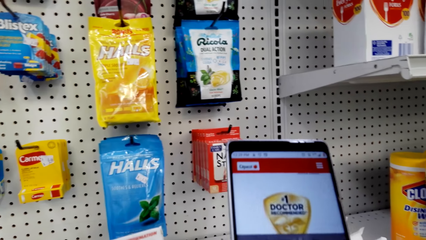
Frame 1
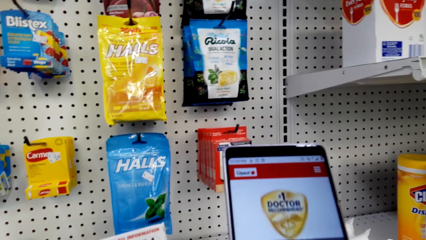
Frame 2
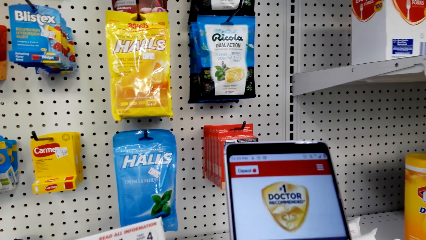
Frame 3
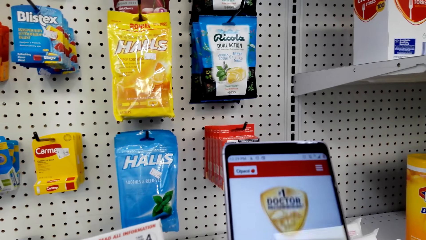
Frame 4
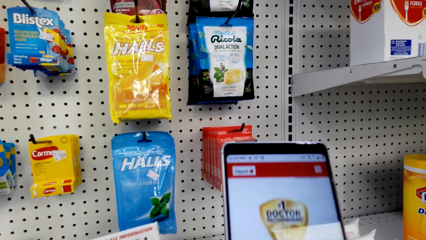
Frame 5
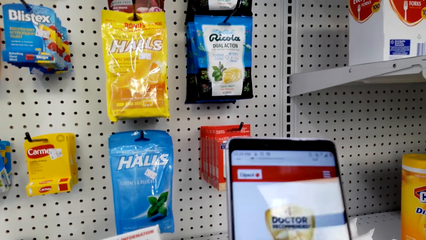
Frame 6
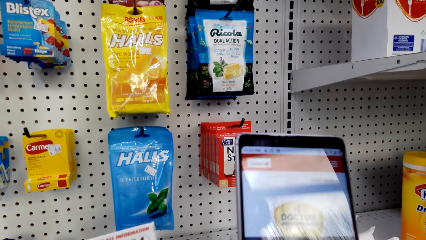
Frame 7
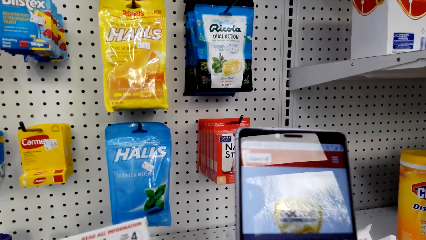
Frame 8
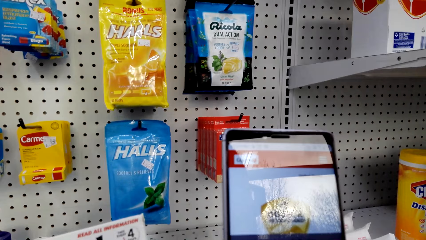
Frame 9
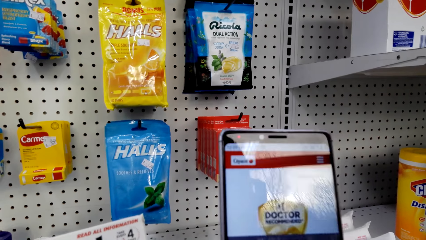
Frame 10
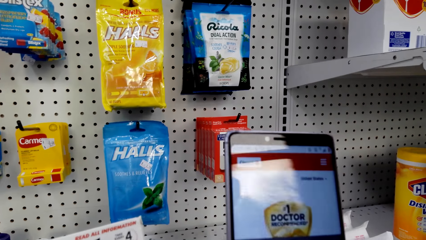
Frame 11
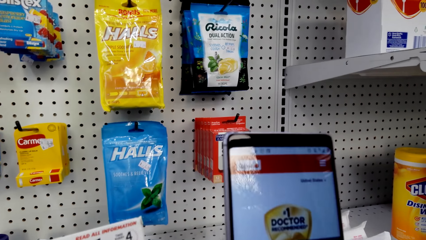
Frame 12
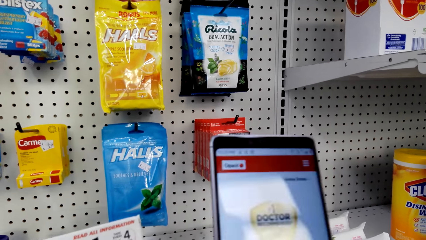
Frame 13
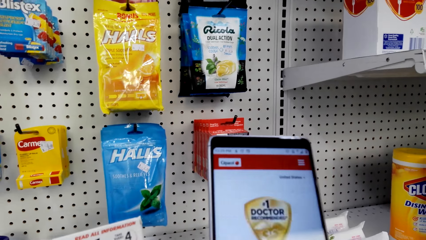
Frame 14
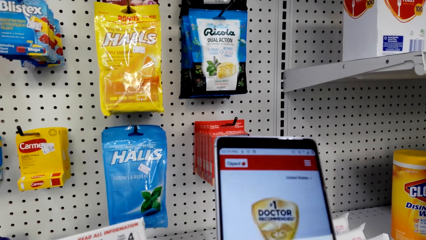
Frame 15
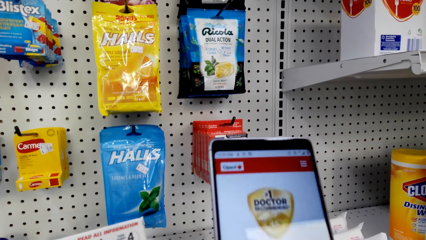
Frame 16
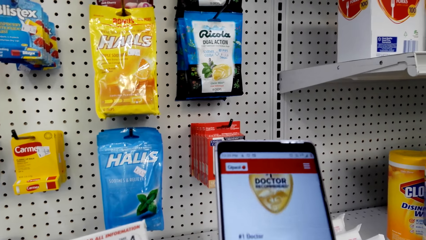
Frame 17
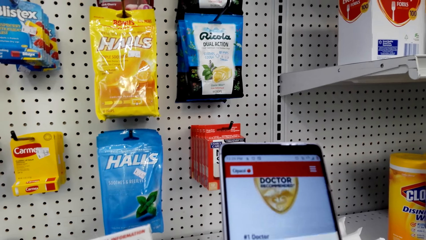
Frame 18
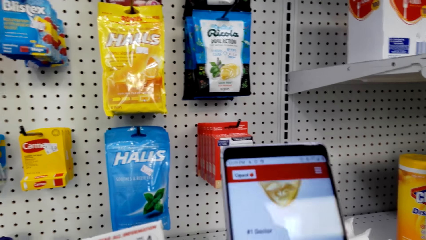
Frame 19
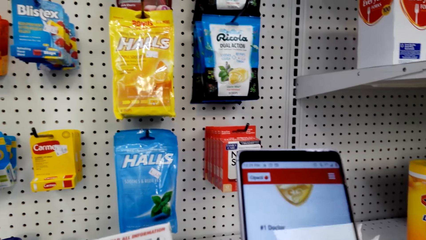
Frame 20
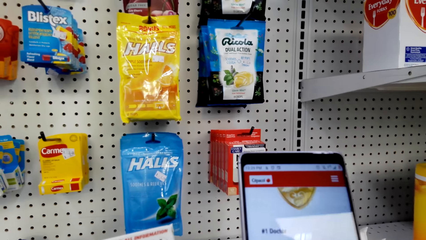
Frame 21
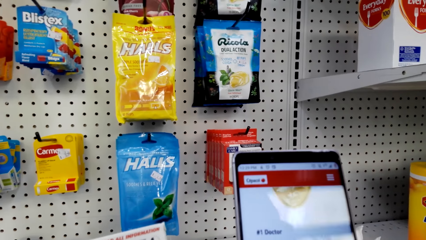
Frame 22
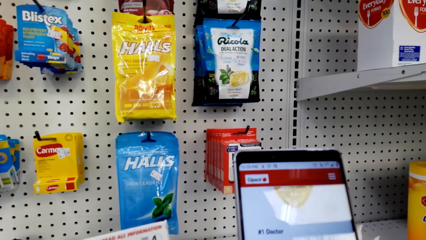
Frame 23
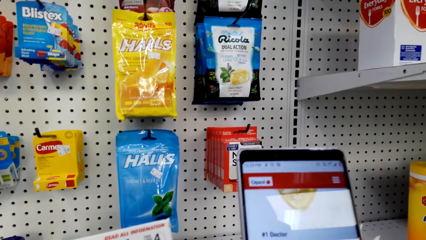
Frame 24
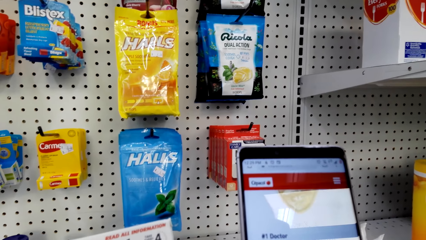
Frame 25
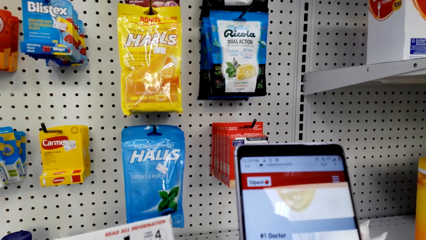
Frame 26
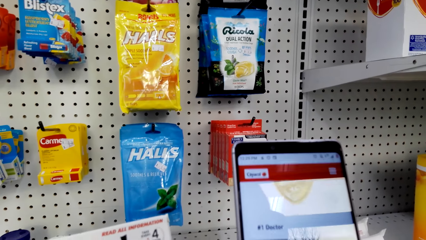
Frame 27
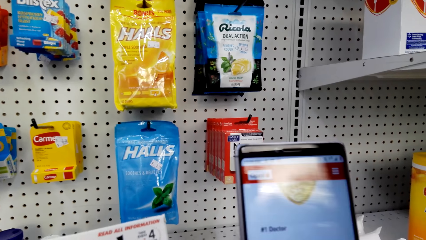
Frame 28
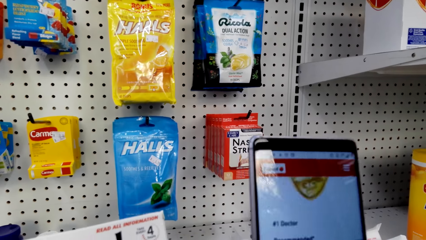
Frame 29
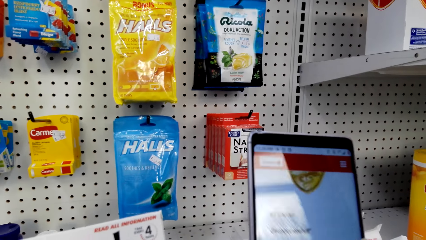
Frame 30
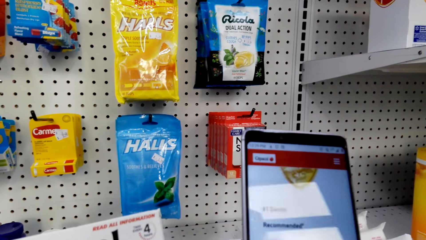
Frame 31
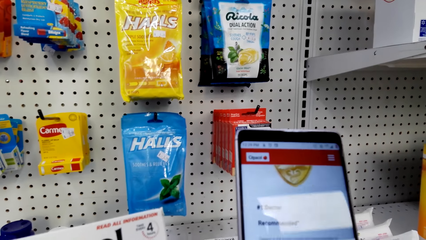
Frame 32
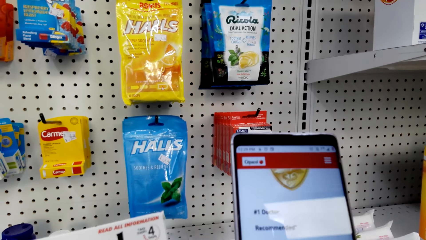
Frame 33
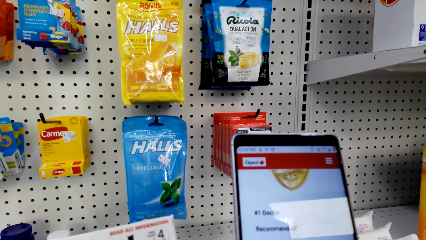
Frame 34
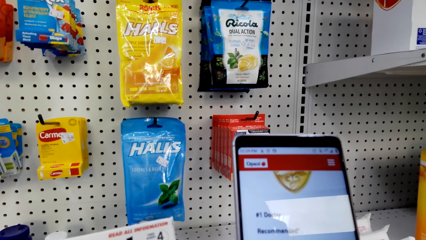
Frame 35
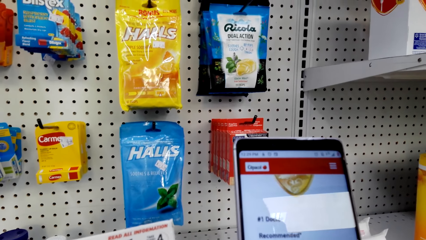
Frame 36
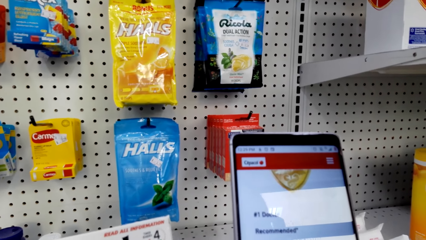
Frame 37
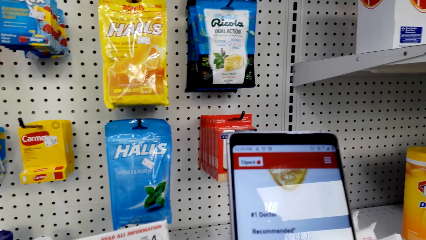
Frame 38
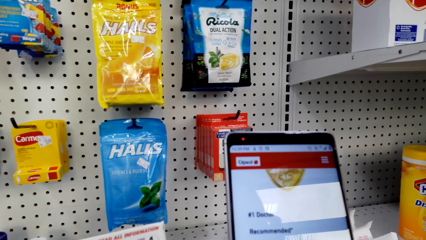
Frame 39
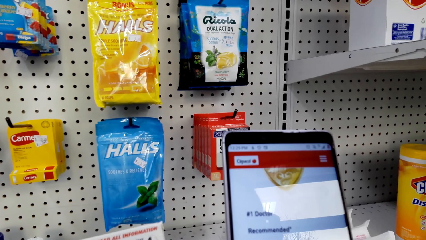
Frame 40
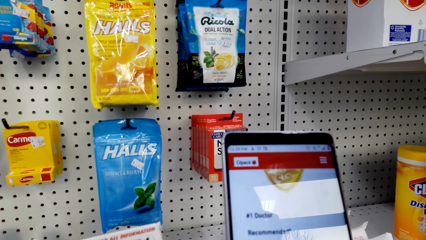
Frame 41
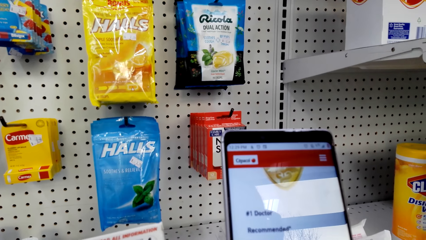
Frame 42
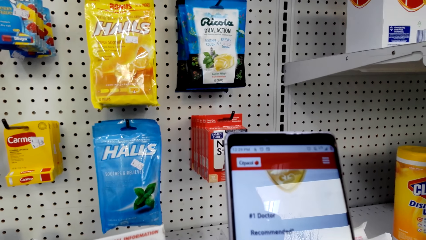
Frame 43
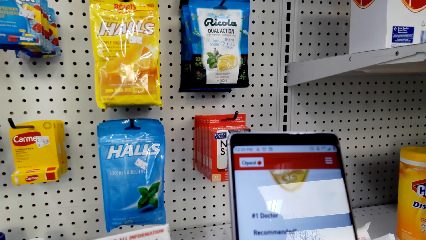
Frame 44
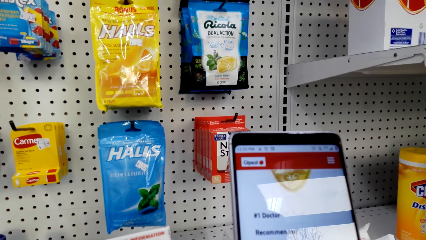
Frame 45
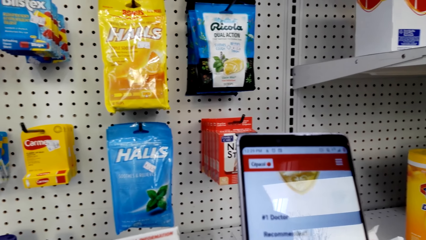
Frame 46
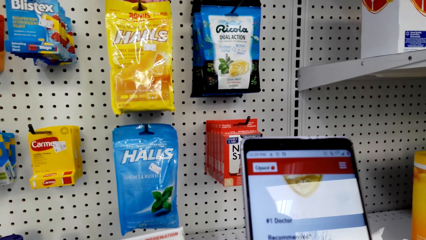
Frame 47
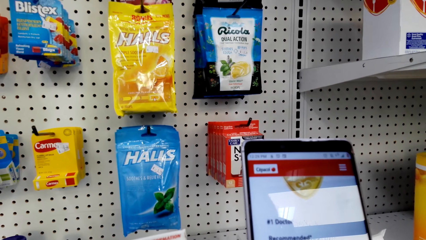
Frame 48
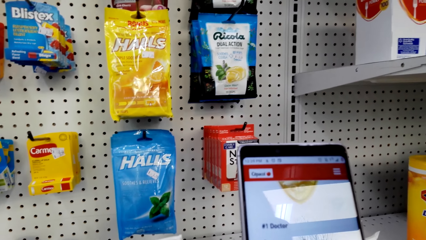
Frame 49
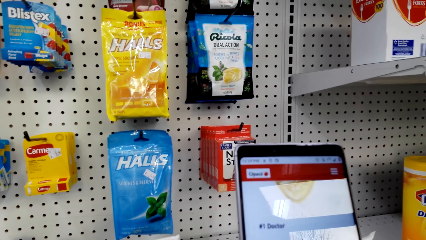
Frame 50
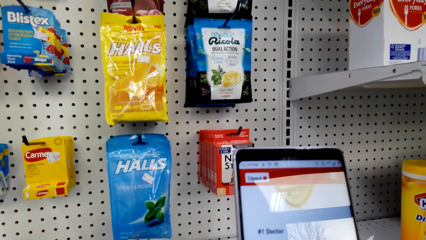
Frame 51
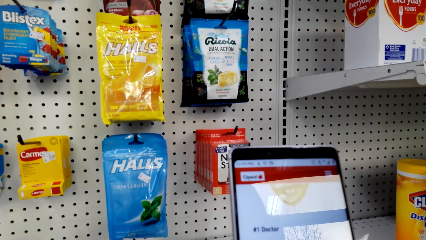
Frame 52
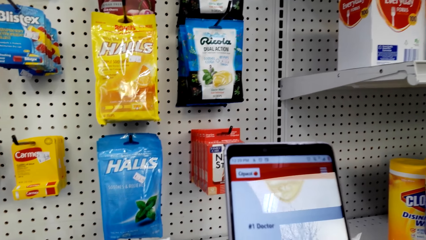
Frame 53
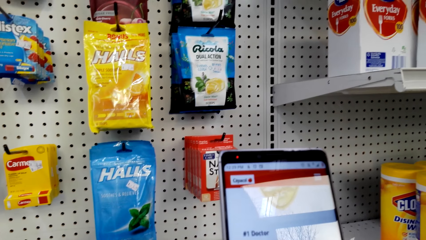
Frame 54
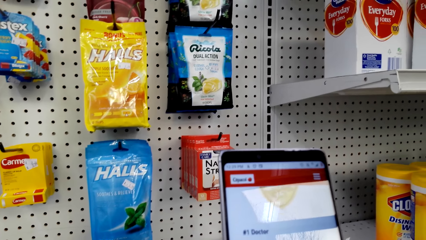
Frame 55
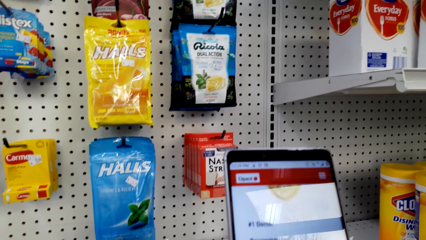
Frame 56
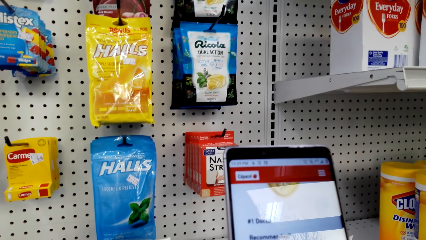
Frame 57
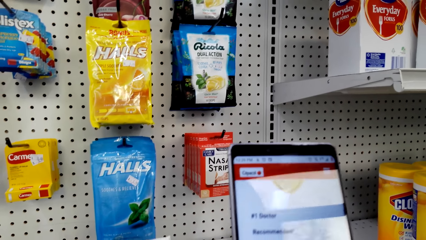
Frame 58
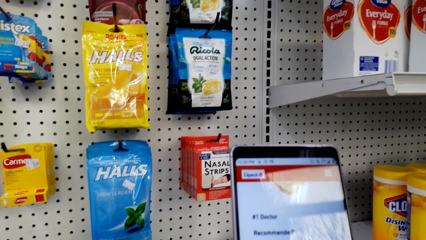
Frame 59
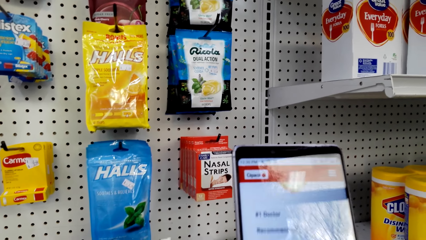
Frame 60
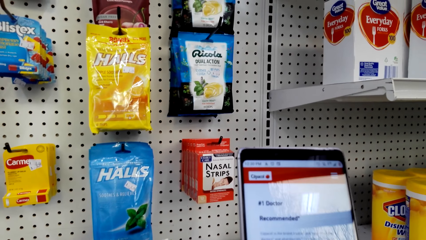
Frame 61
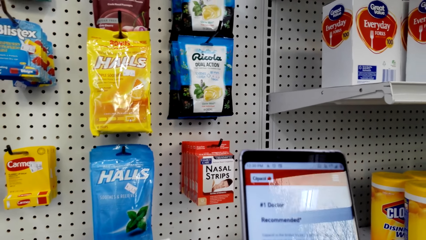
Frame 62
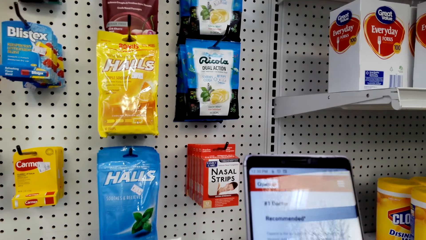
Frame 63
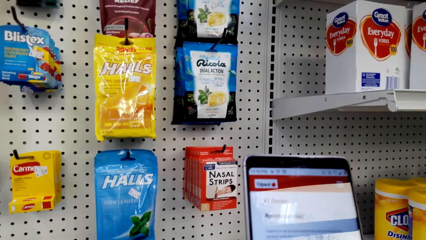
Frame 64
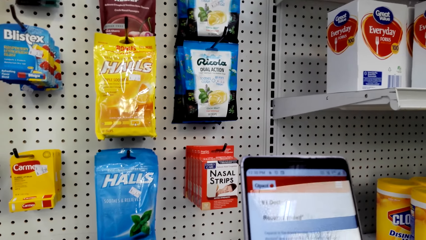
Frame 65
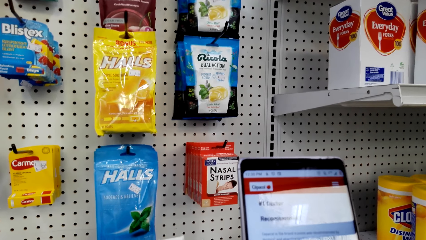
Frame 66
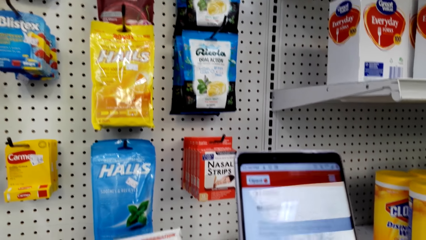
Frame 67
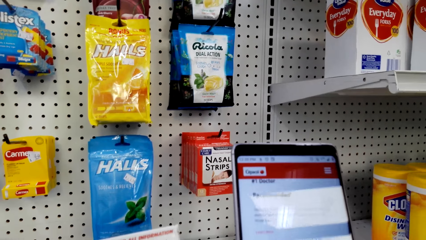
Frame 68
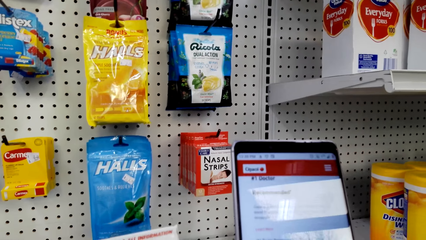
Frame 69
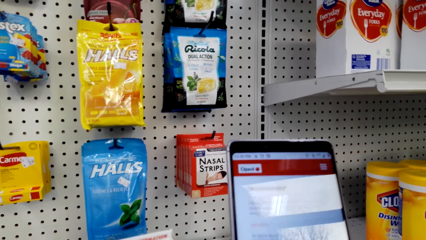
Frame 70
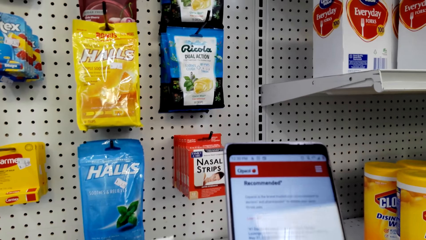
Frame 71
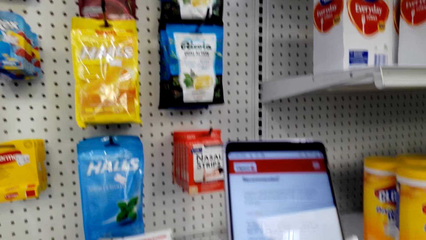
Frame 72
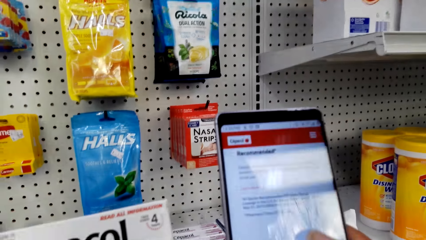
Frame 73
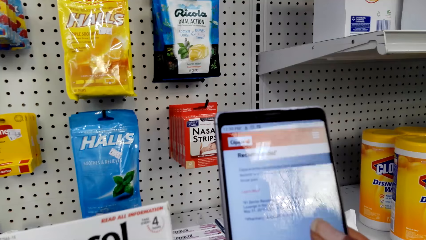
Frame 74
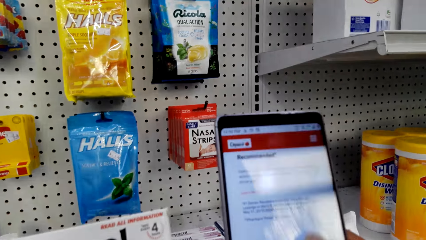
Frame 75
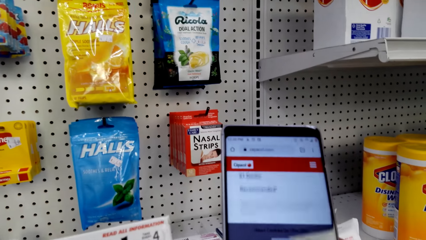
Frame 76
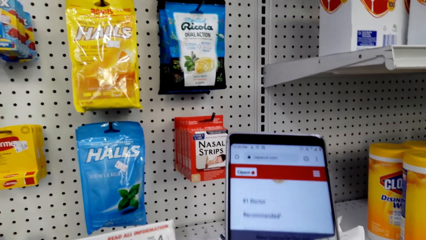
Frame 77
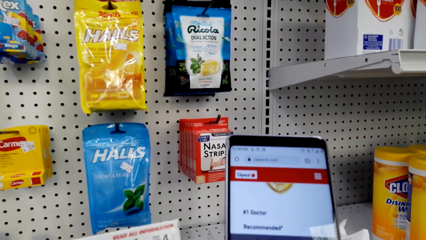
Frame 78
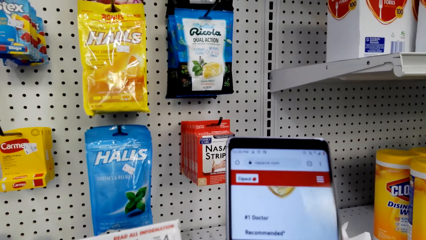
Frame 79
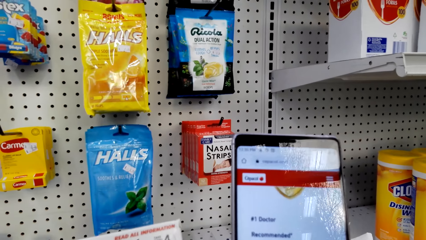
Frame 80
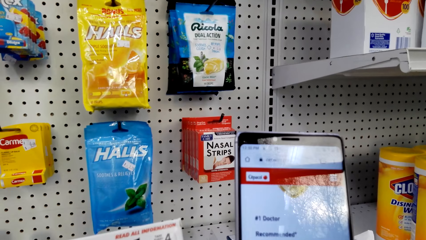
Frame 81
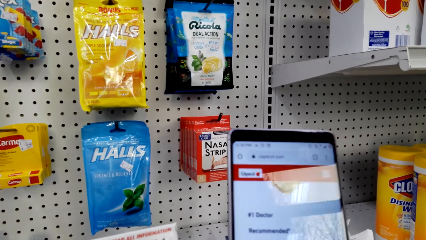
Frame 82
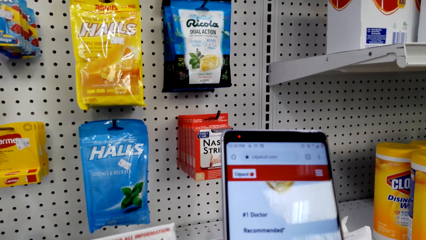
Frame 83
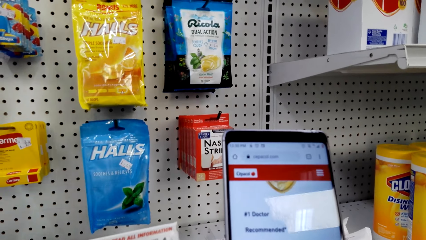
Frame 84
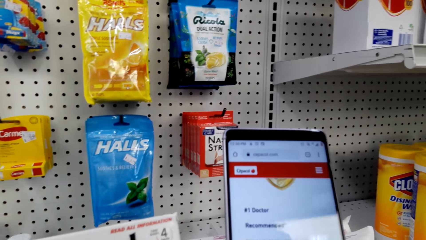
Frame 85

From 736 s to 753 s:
The camera wearer scrolls the phone. They scroll the phone again. They talk. They scroll the phone. They talk. They stare at the phone. They scroll the phone.
